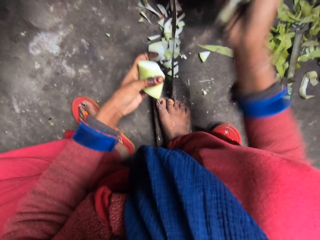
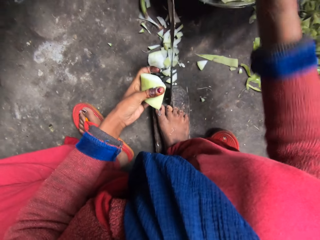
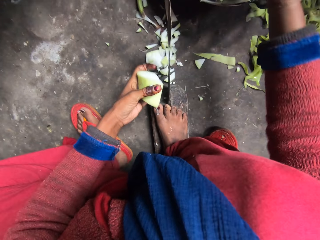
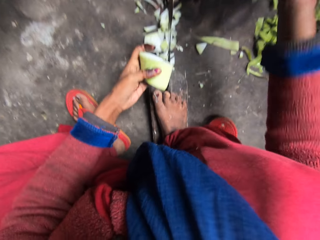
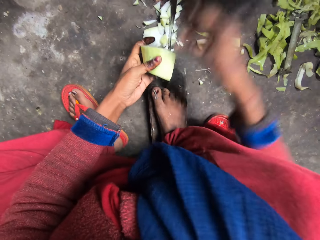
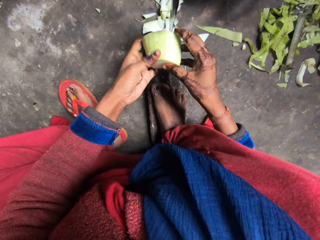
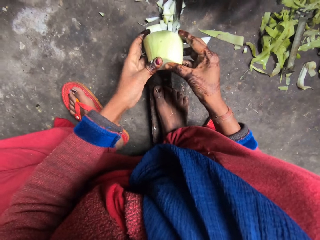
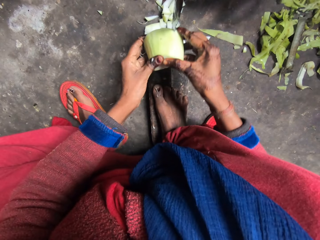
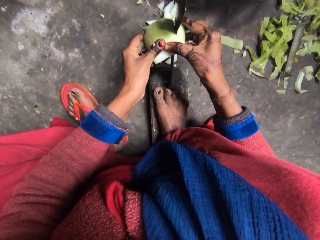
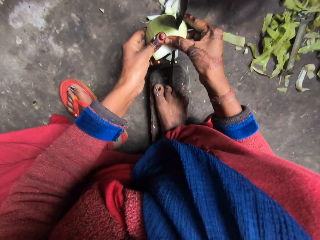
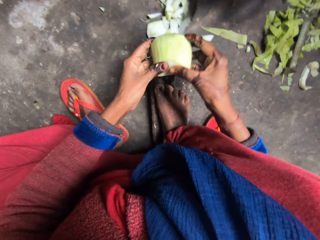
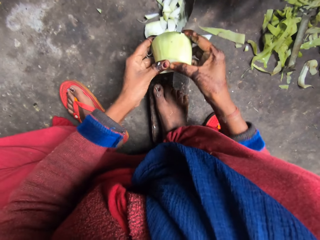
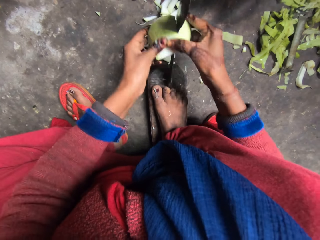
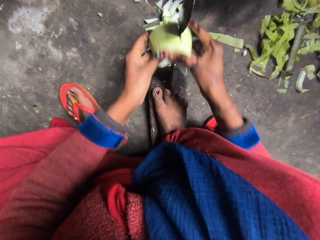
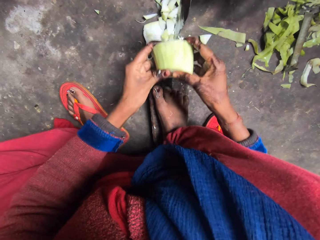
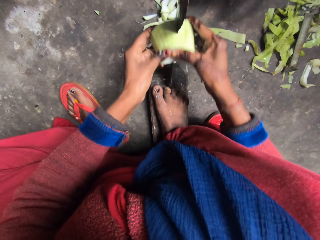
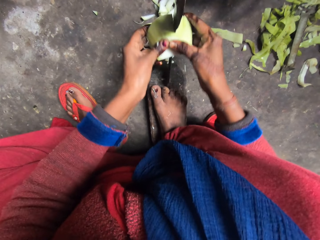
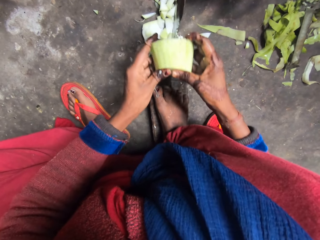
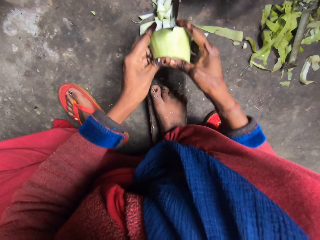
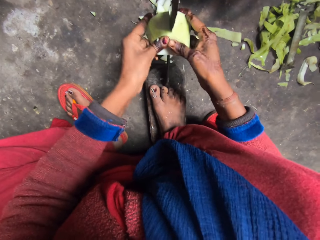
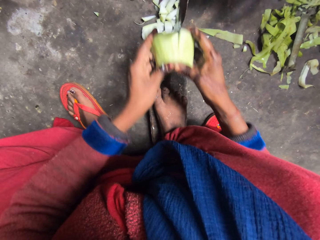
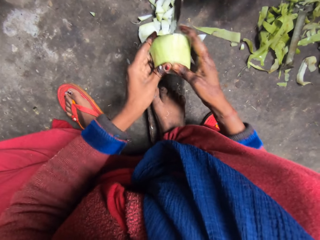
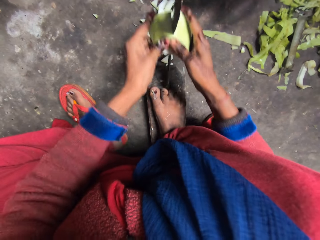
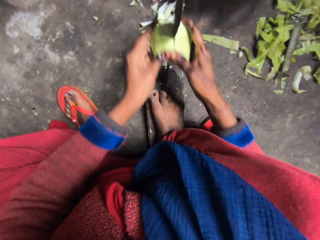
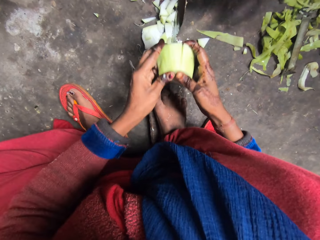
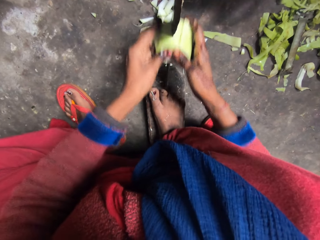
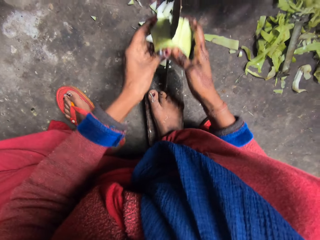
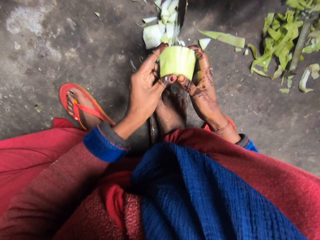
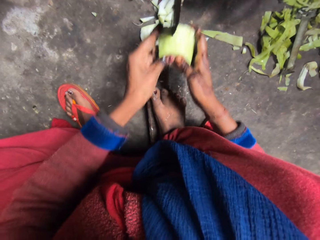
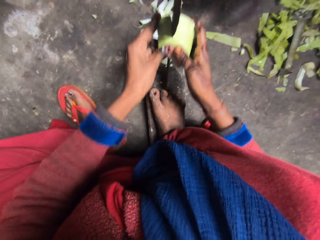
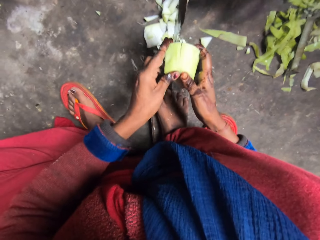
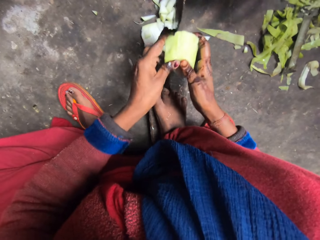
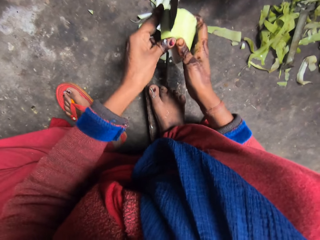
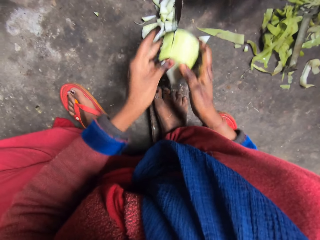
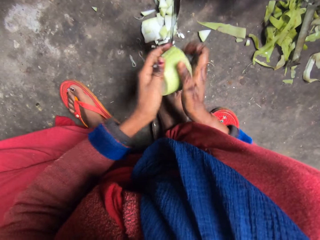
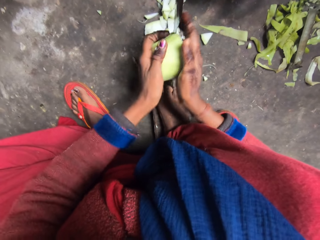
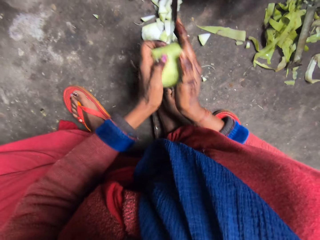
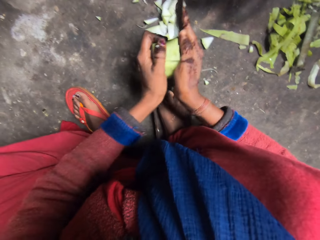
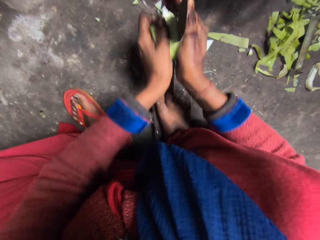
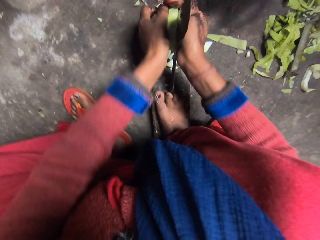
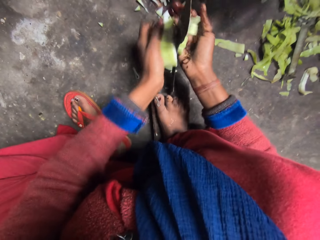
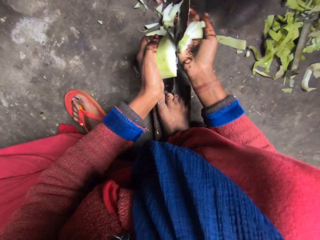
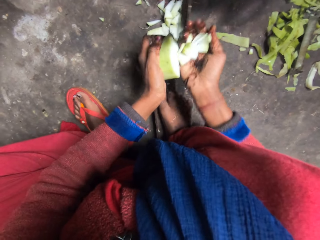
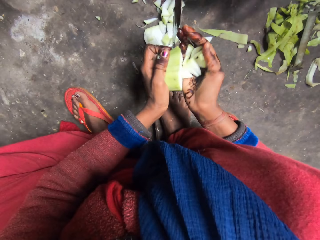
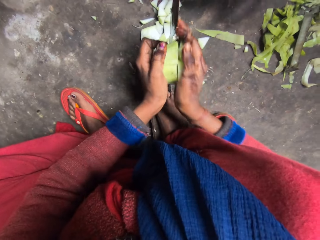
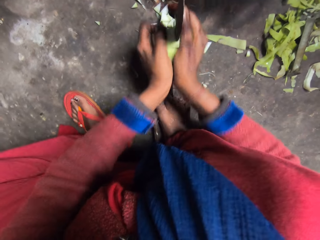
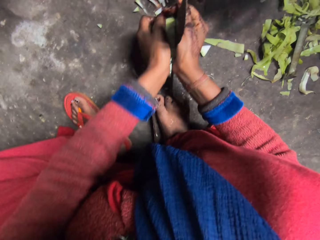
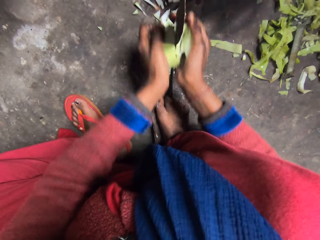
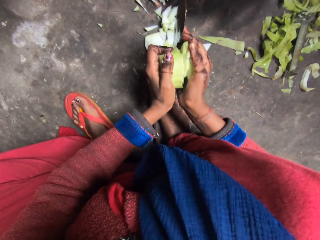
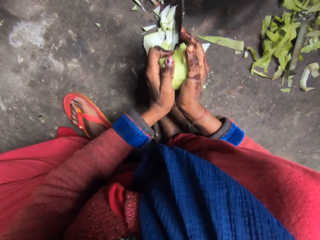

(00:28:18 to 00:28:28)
The camera wearer puts the bottle gourd slices in her right hand in the pot on the floor. She slices the bottle gourd with the blade of the bati knife.

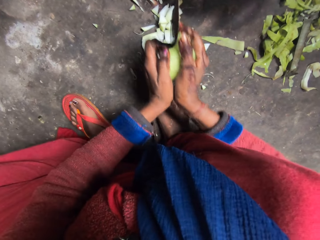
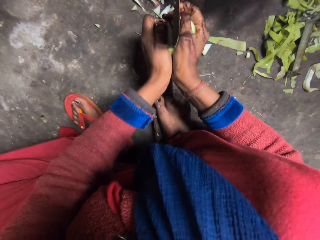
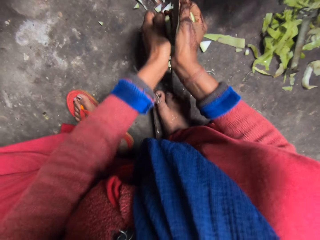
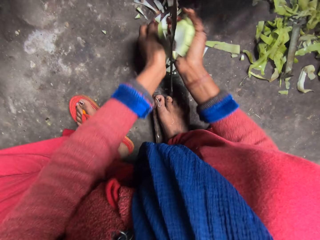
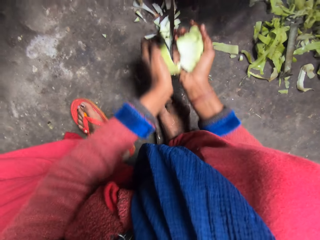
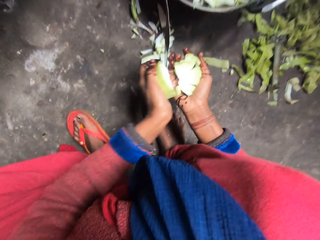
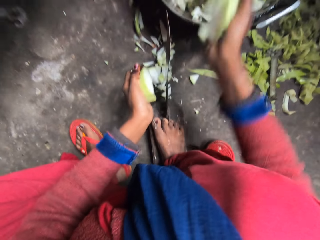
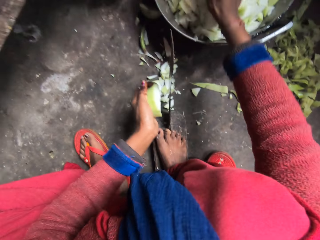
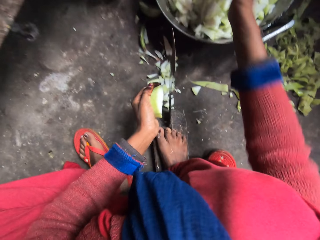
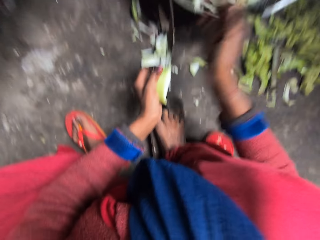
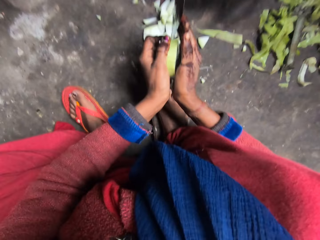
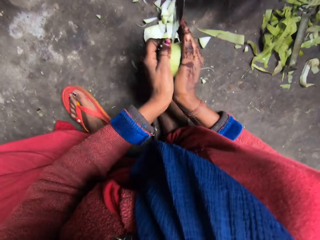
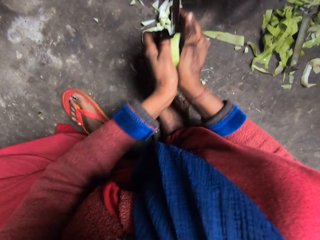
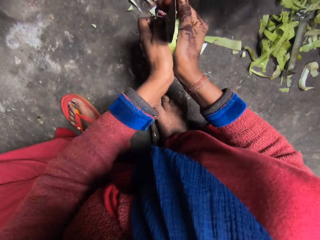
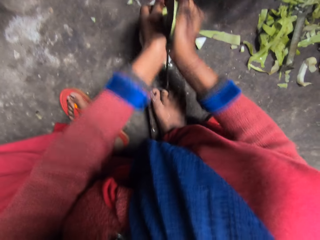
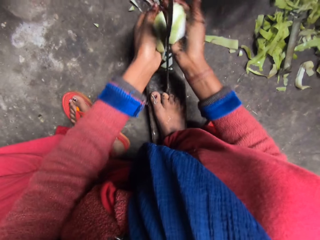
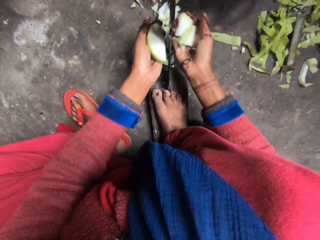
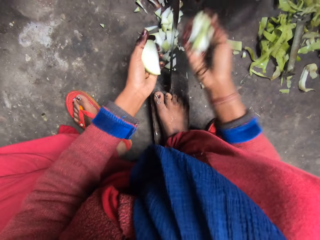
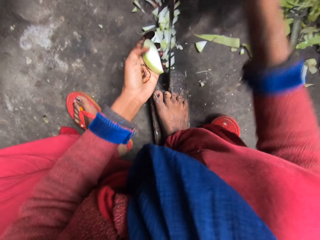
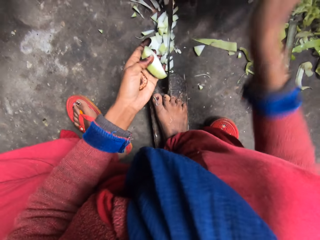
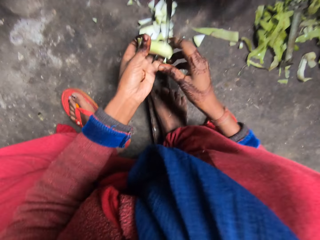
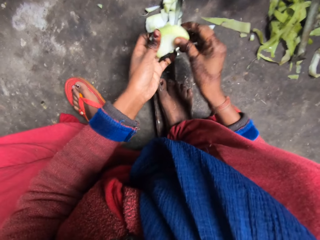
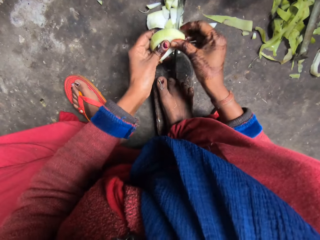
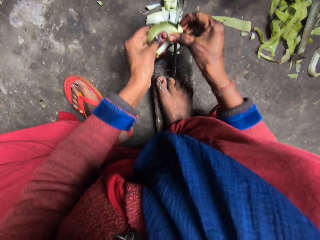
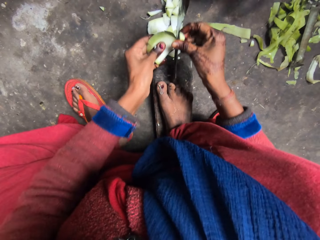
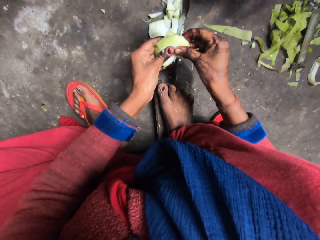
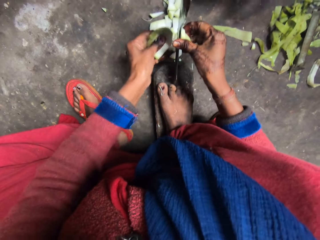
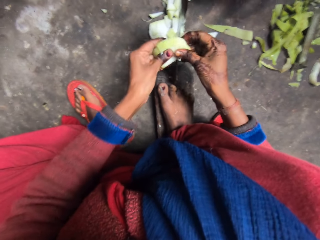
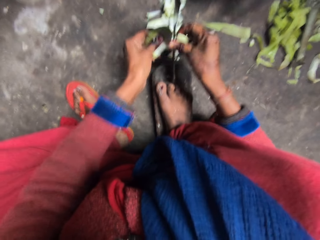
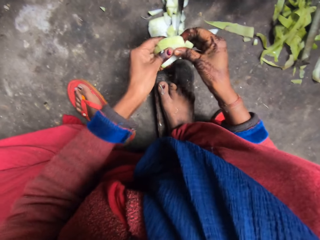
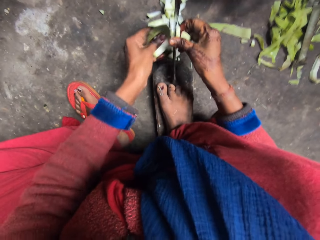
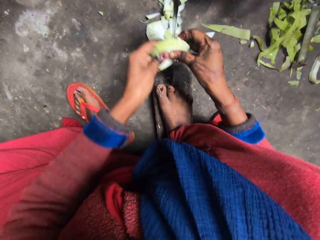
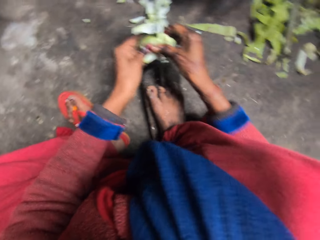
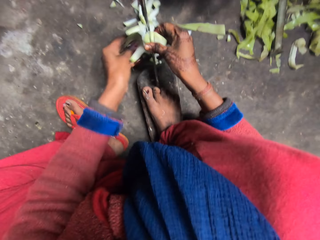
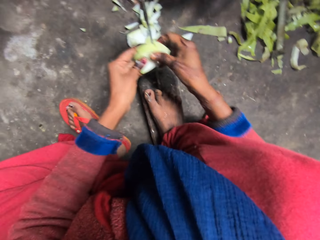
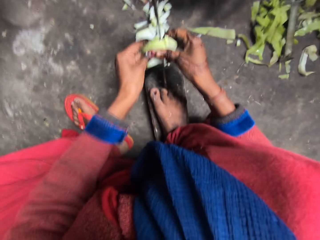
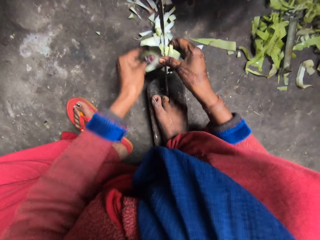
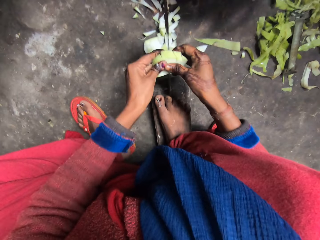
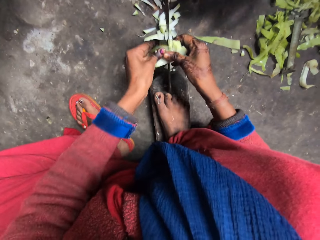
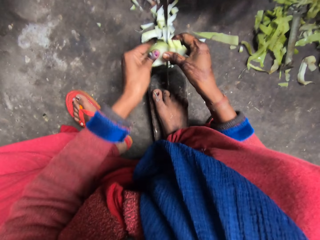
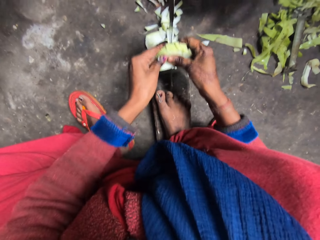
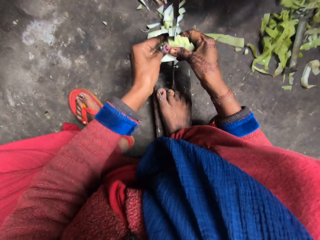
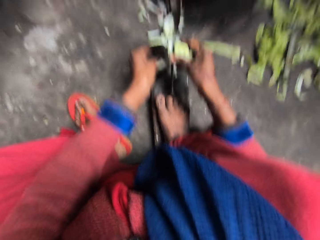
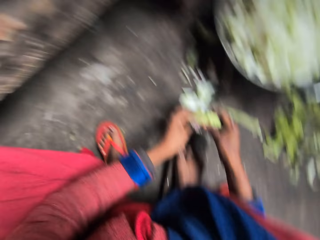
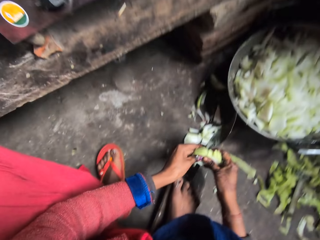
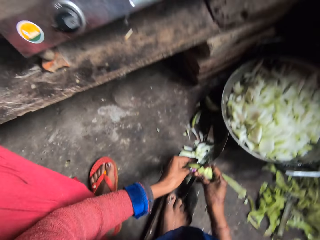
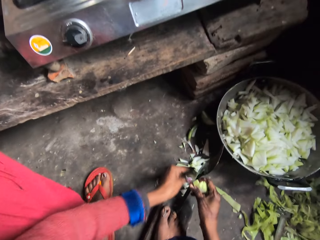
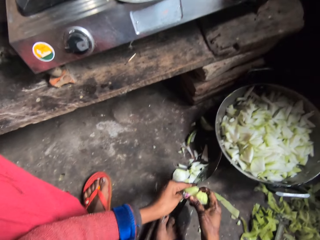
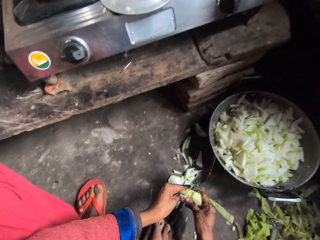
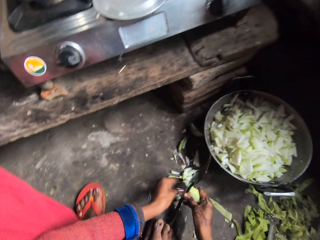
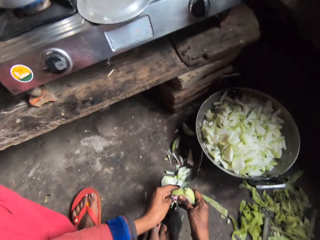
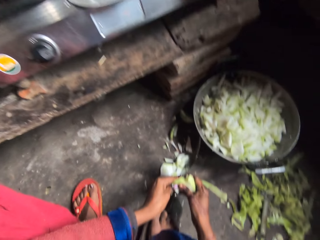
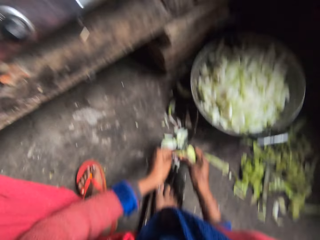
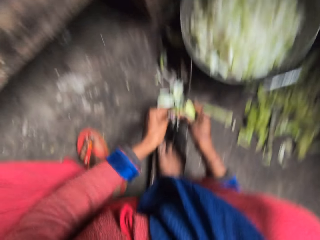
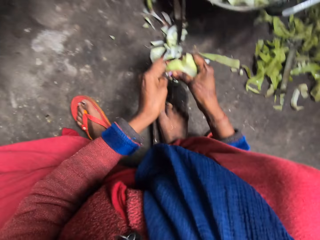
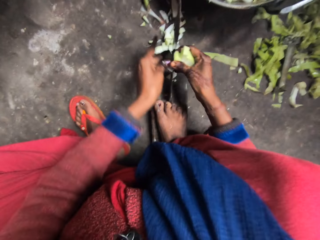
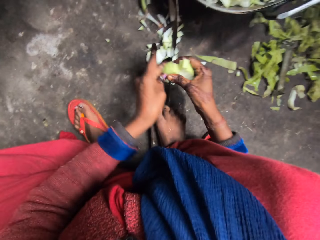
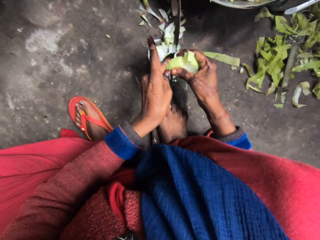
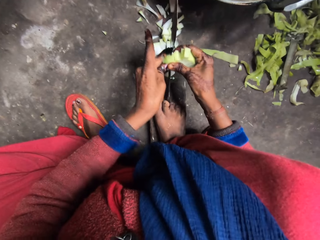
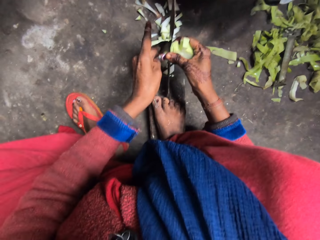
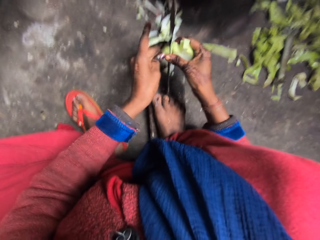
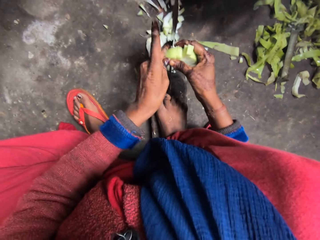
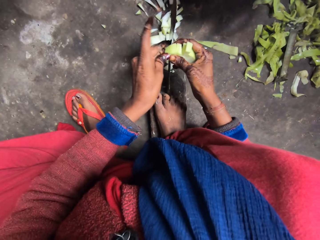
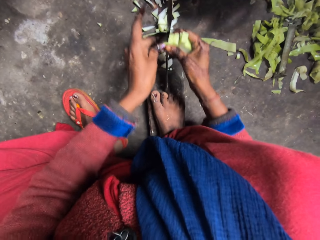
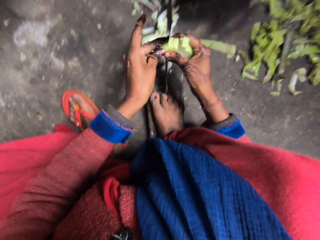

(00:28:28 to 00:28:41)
The camera wearer drops the bottle gourd pieces. She slices the bottle gourd. She puts the bottle gourd slices in her right hand in the pot on the floor. She slices the bottle gourd with the blade of the bati knife.
